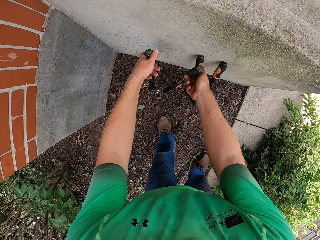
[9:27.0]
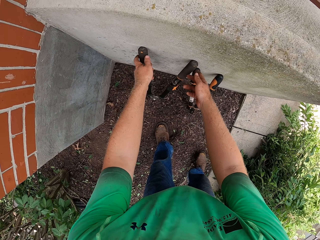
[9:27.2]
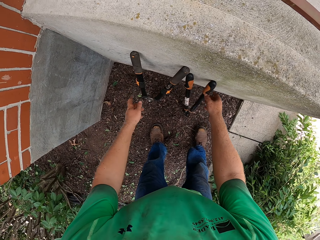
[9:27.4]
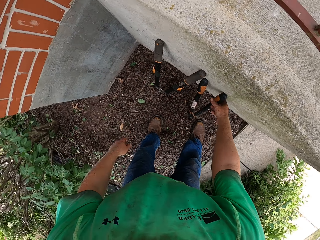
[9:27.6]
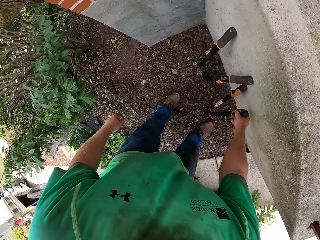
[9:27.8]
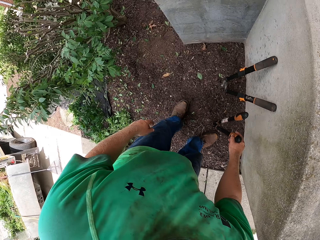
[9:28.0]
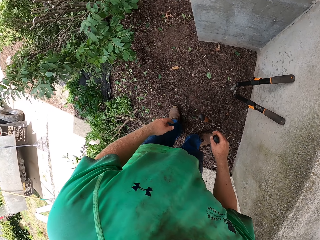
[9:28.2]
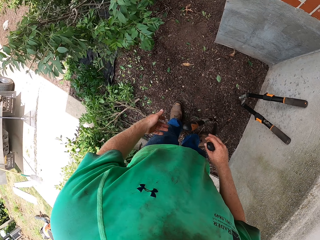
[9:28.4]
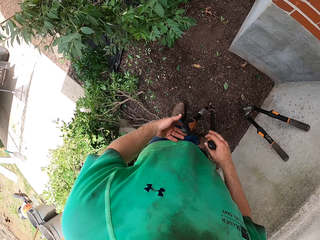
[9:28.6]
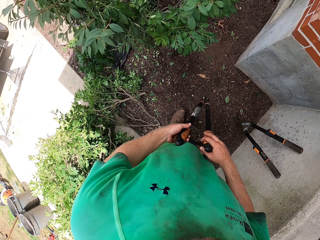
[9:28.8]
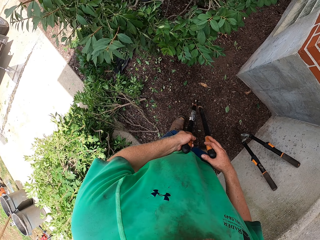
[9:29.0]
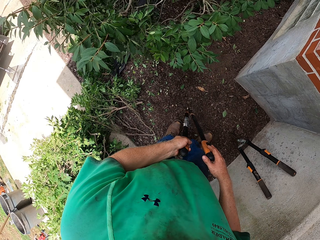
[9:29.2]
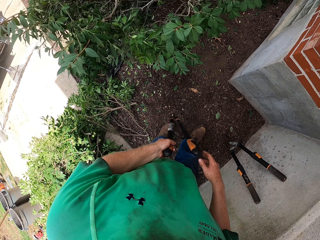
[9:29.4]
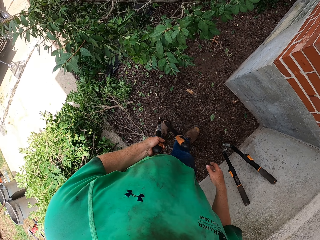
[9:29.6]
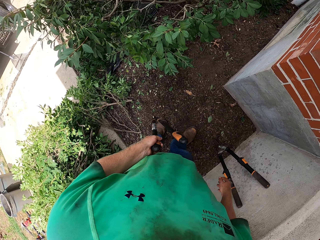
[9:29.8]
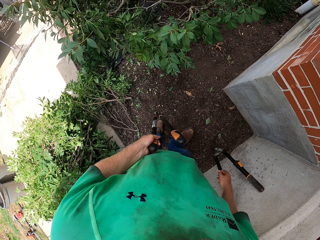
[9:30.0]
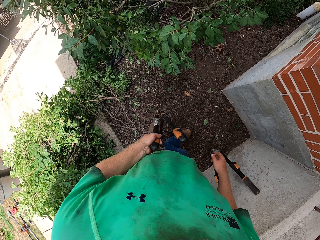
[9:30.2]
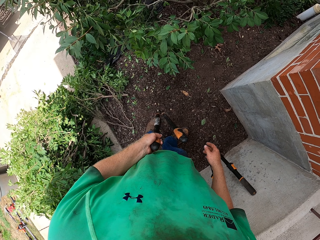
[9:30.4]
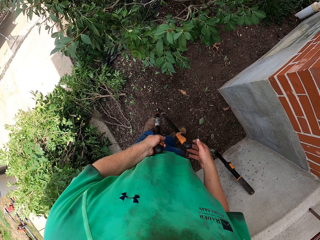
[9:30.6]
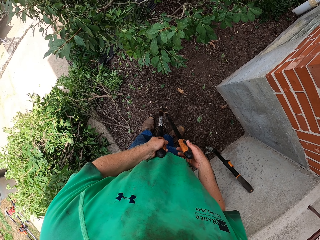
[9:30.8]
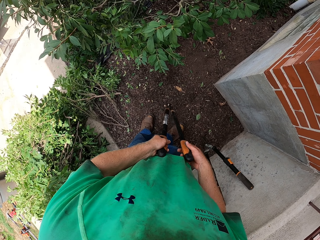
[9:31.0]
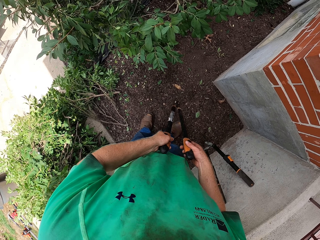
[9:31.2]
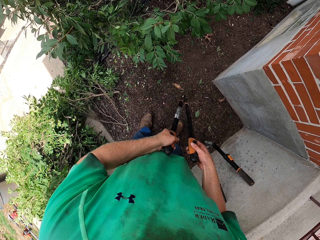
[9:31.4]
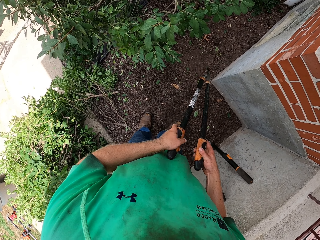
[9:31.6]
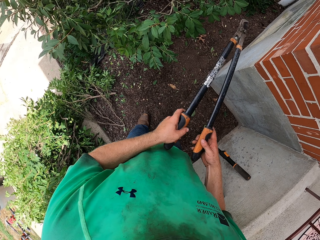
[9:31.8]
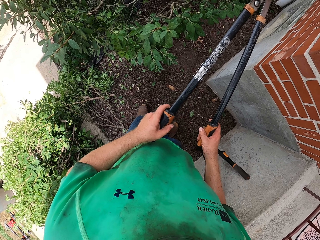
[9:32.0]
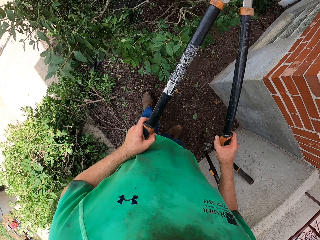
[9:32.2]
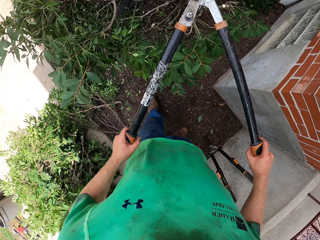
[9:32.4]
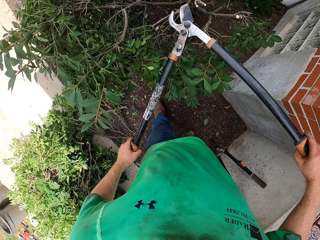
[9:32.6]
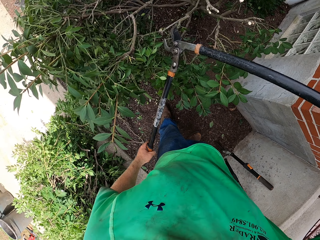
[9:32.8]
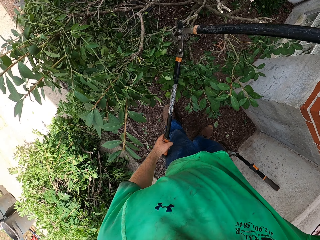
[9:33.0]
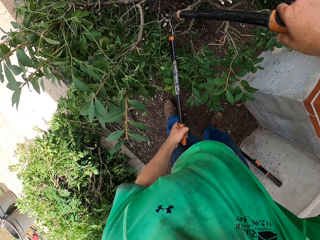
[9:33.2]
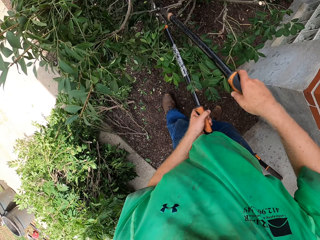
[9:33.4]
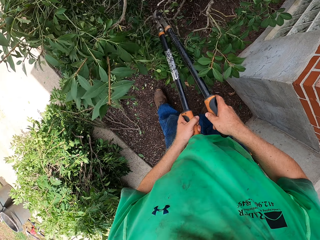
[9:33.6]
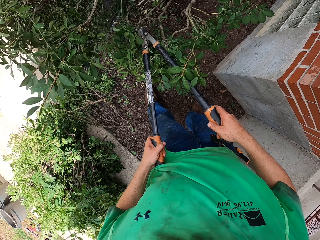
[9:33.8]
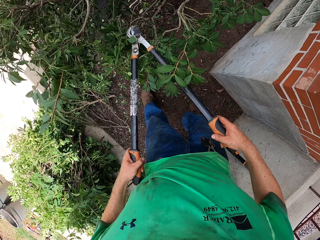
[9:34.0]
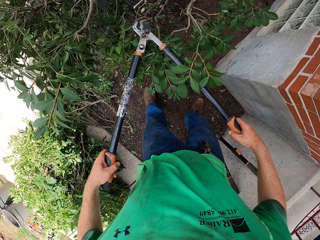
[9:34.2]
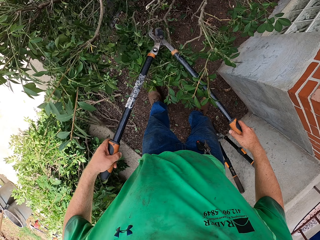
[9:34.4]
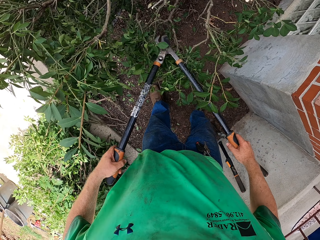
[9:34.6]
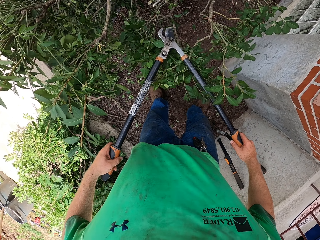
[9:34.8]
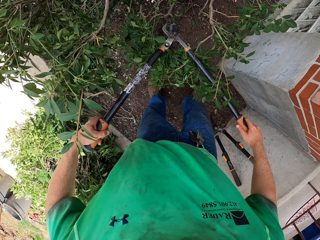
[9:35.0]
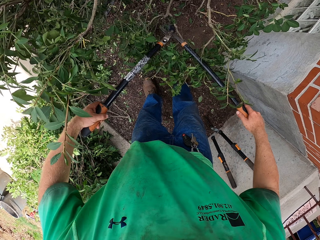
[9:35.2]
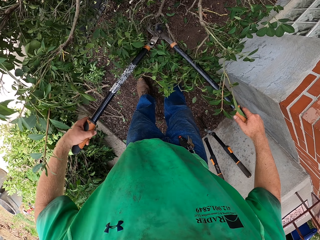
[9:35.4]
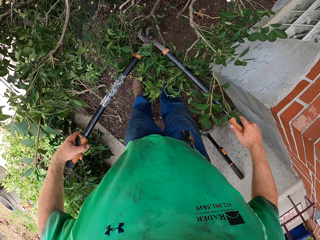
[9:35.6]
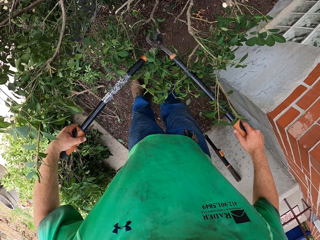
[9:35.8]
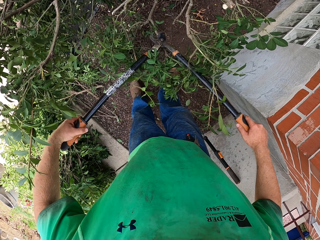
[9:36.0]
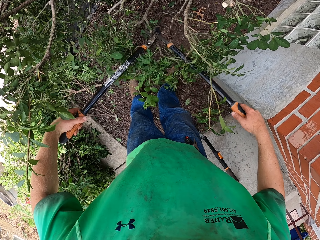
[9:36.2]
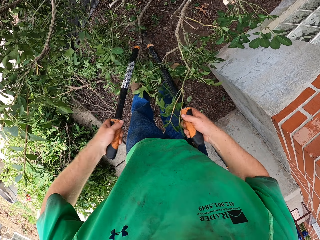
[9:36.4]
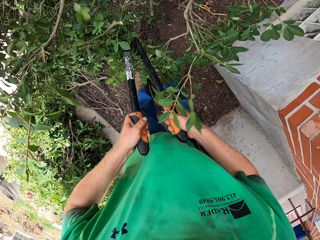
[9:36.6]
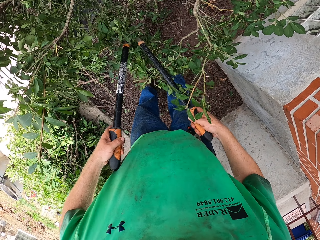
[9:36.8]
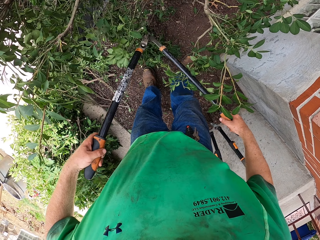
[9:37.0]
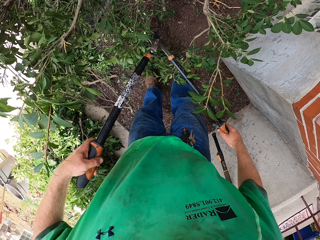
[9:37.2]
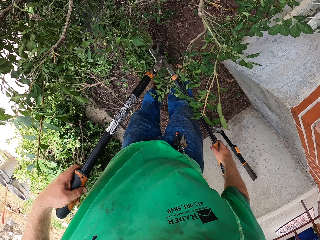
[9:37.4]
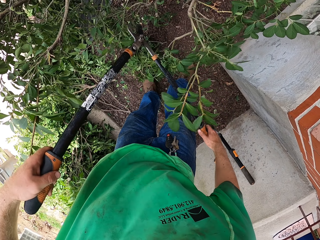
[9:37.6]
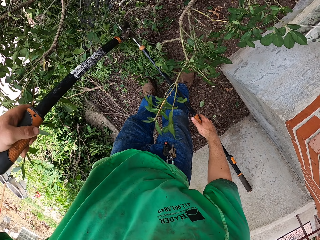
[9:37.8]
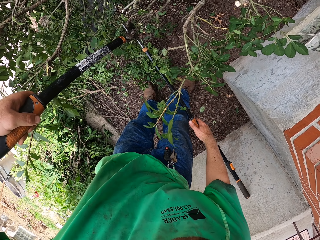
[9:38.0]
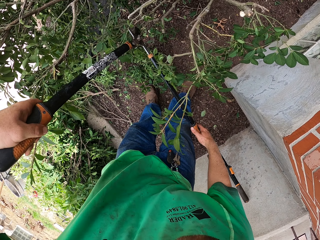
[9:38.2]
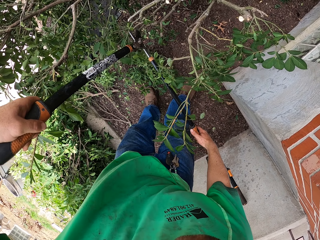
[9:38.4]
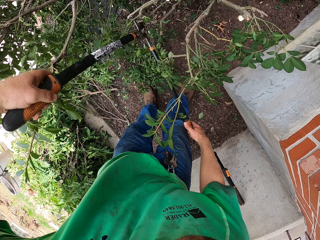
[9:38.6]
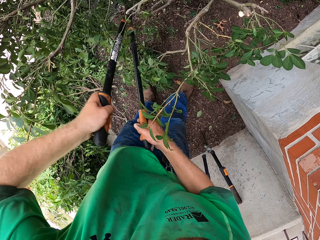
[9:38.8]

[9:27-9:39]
The camera wearer puts the shear on the wall with both hands. He picks up the shear with his right hand. He cuts the branches with the shear.

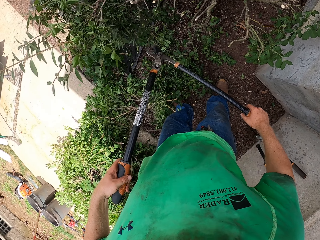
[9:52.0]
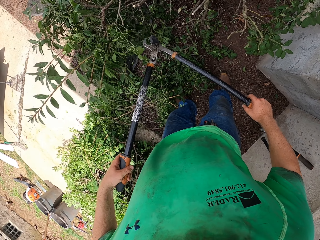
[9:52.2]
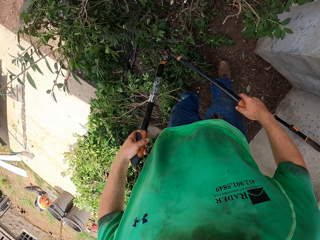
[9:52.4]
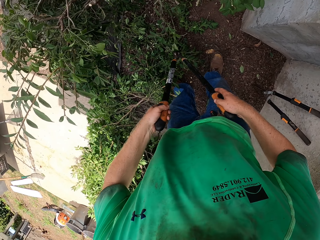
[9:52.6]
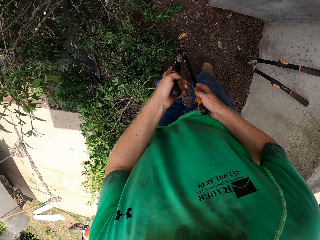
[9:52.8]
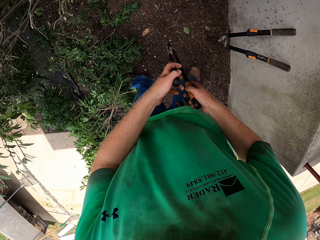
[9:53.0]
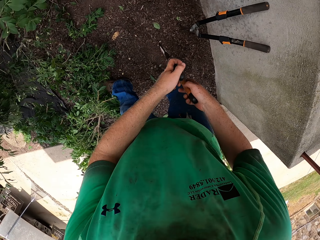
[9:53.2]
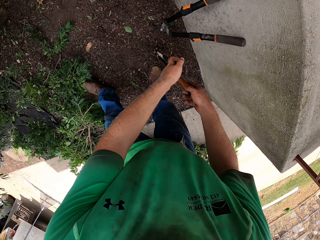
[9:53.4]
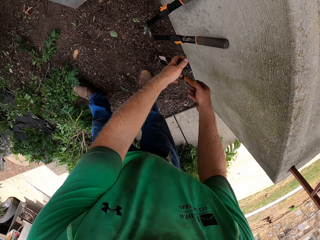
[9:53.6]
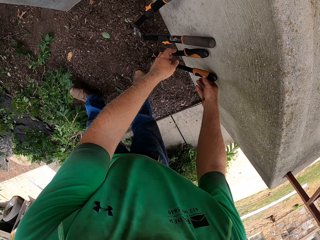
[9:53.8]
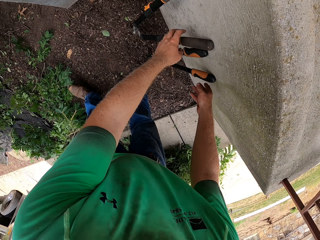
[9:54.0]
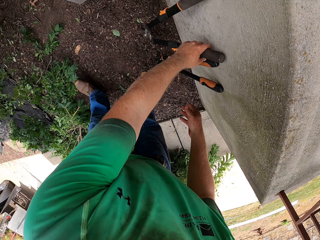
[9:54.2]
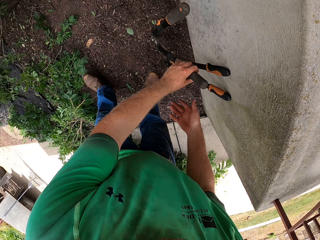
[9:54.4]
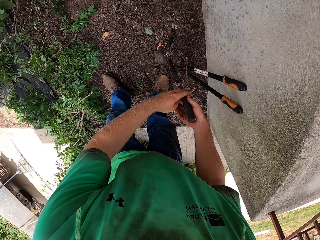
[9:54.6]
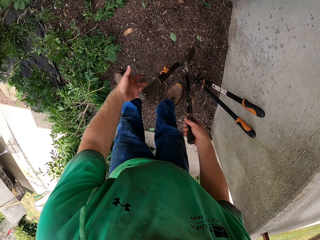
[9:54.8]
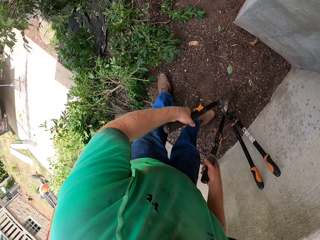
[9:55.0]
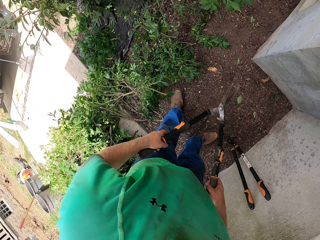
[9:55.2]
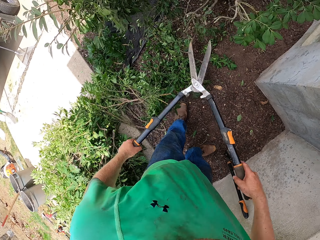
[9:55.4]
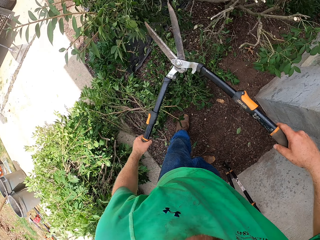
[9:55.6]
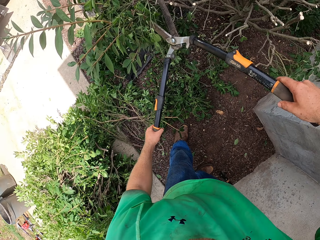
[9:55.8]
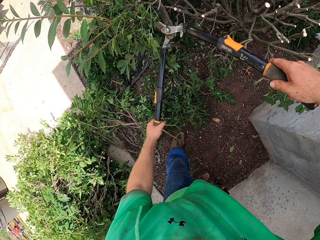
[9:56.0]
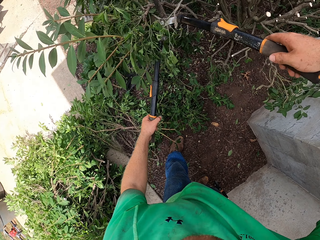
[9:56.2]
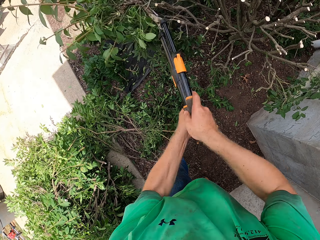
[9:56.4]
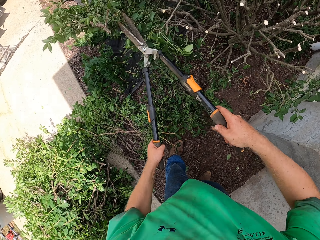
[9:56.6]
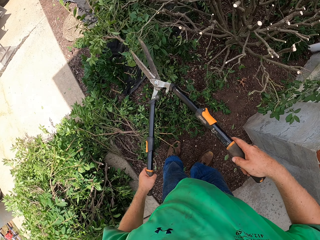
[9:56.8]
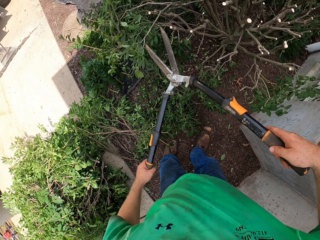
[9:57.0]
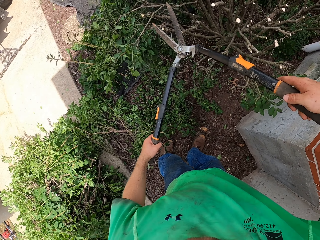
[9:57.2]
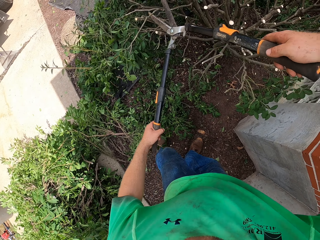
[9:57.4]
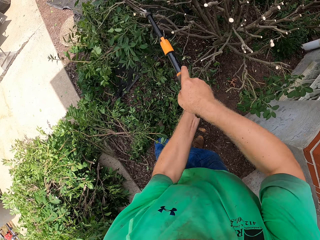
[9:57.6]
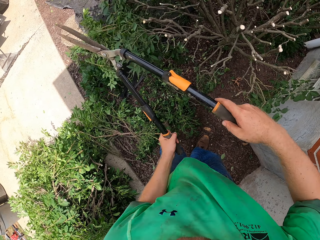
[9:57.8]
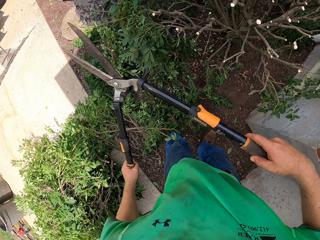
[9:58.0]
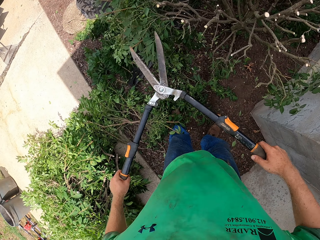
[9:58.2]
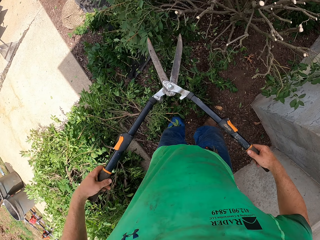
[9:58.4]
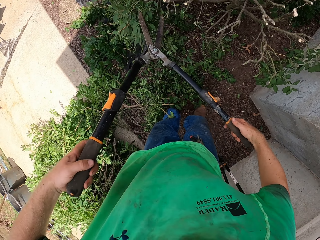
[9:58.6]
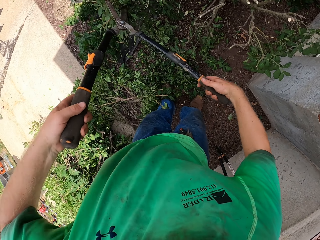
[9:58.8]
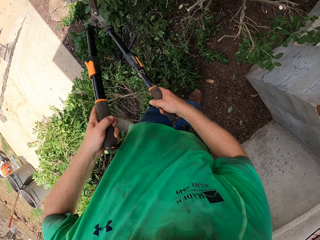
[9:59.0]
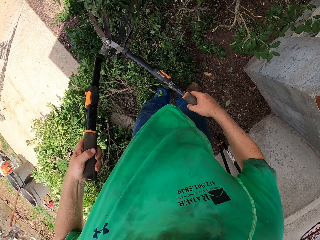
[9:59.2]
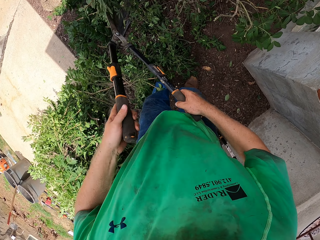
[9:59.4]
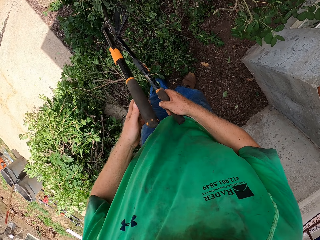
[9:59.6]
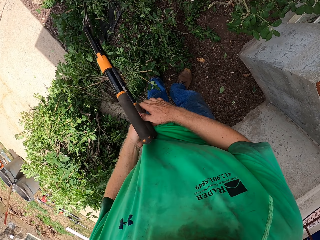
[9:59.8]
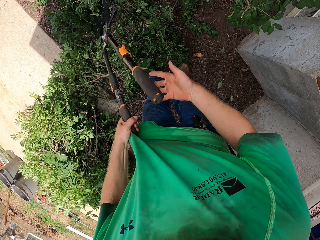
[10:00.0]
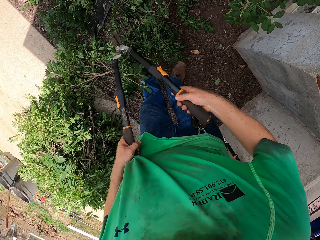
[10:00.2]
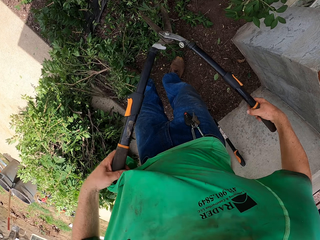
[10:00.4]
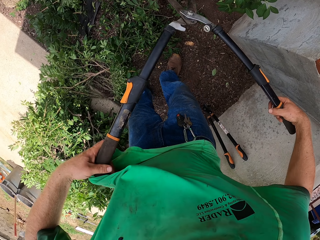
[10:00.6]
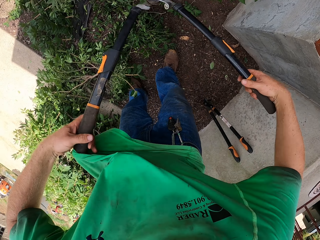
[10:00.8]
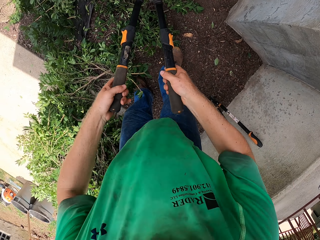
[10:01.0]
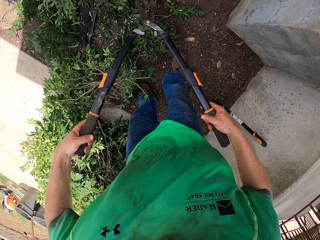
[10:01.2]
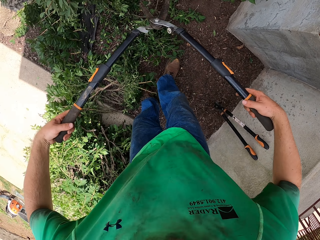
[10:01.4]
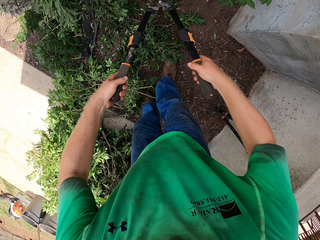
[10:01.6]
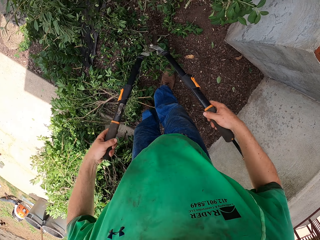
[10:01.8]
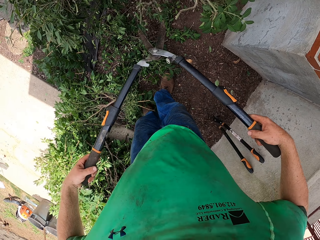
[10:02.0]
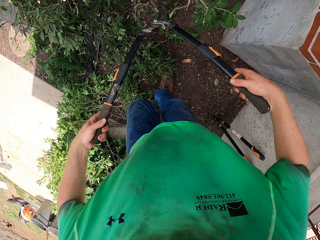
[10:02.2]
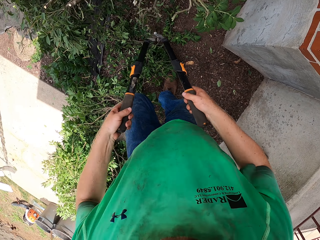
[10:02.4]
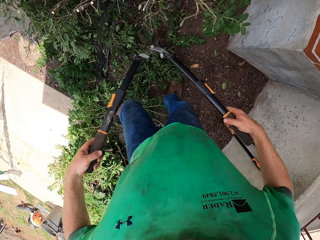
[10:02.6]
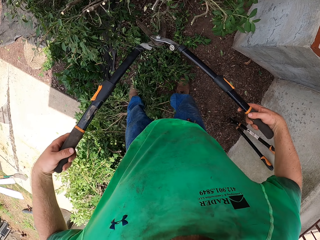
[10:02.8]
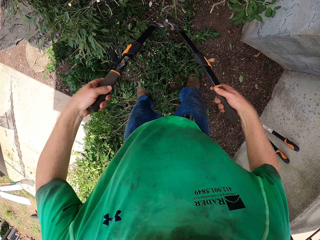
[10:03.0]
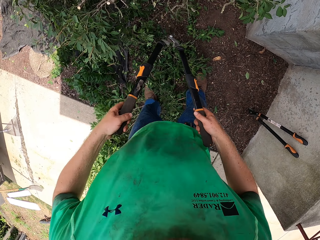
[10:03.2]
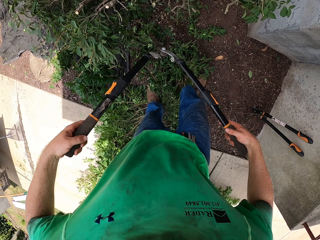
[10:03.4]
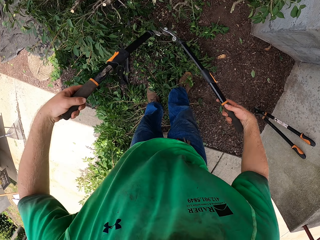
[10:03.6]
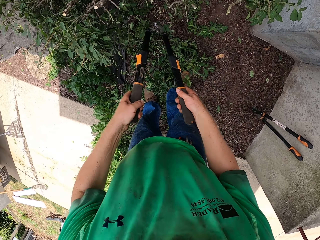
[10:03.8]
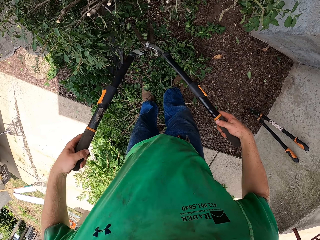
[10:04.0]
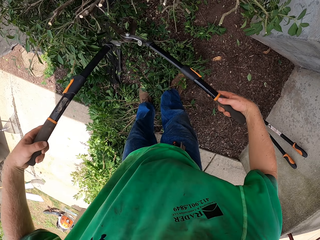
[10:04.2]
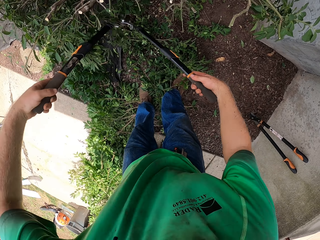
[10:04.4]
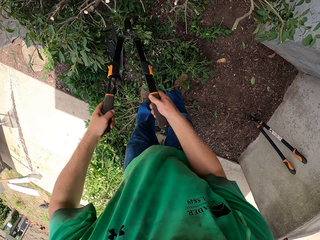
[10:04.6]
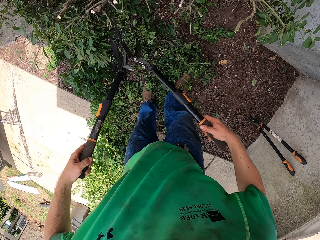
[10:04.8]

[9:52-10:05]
The camera wearer puts the shear on the wall with both hands. He picks up the shear from the wall with his right hand. He cuts the branches with the shear.
